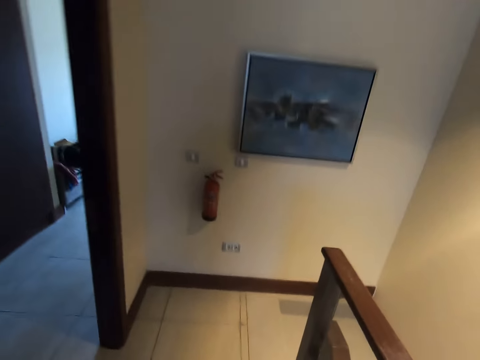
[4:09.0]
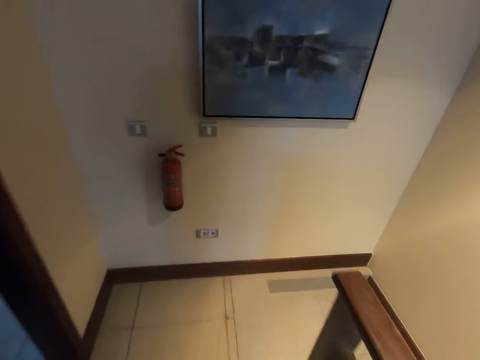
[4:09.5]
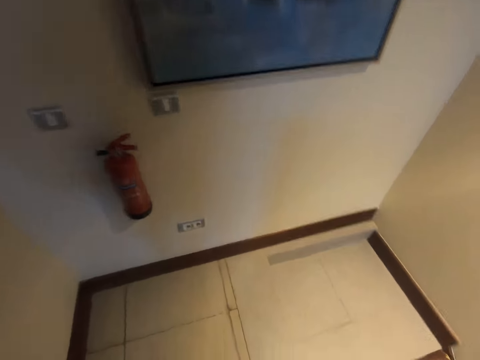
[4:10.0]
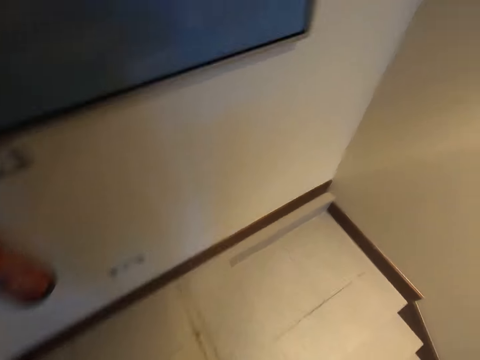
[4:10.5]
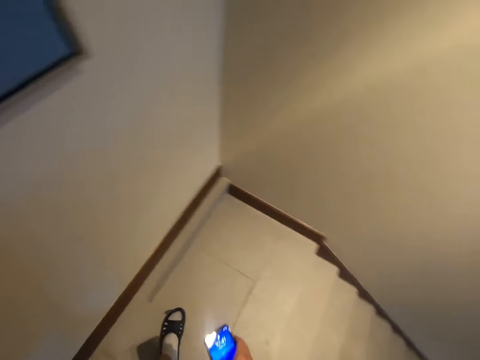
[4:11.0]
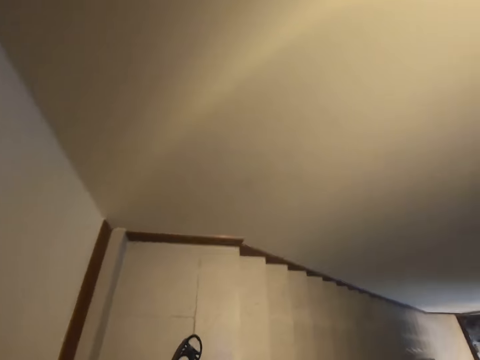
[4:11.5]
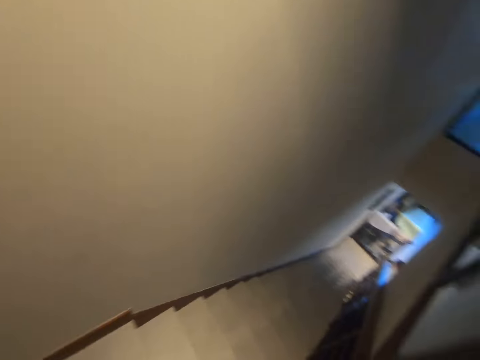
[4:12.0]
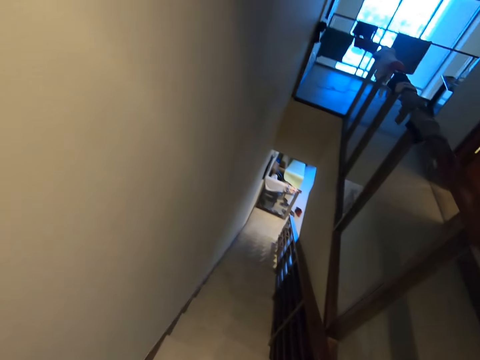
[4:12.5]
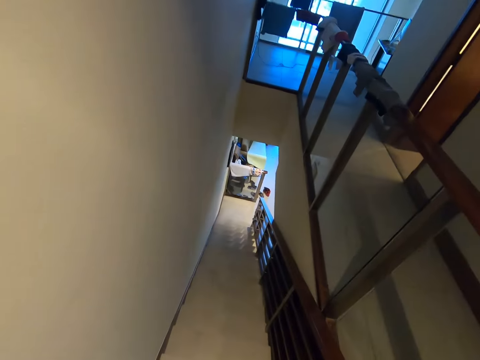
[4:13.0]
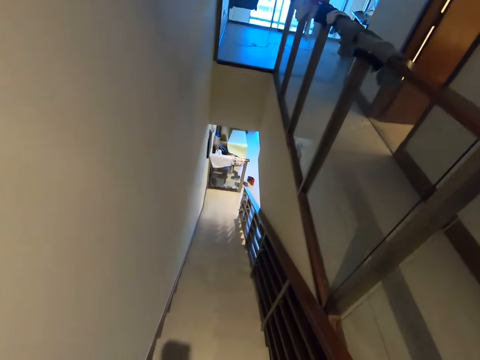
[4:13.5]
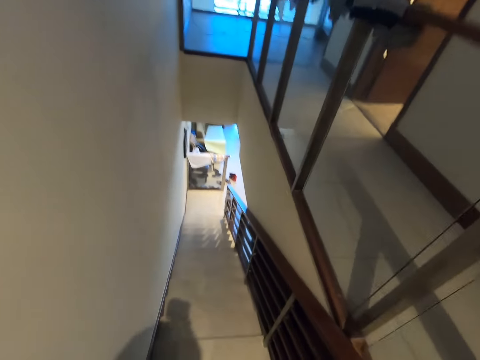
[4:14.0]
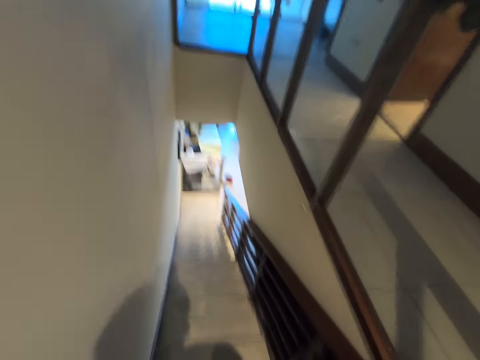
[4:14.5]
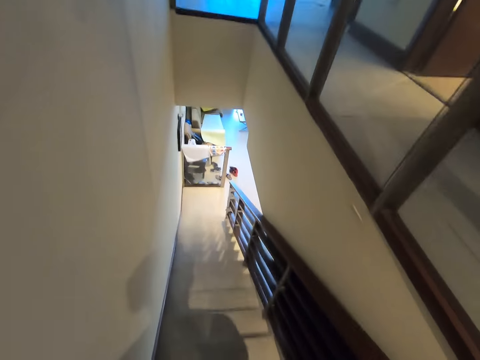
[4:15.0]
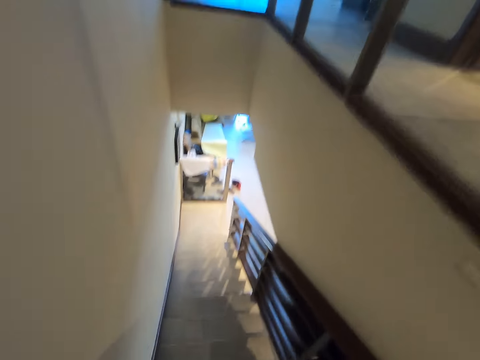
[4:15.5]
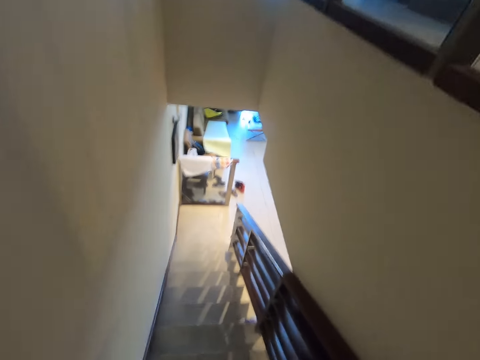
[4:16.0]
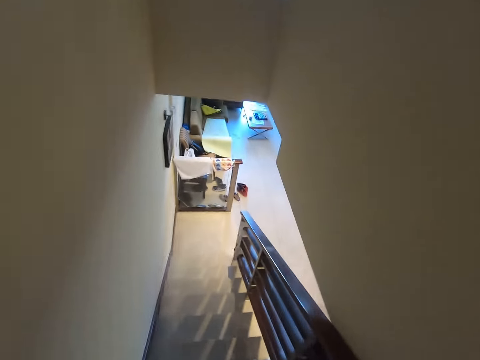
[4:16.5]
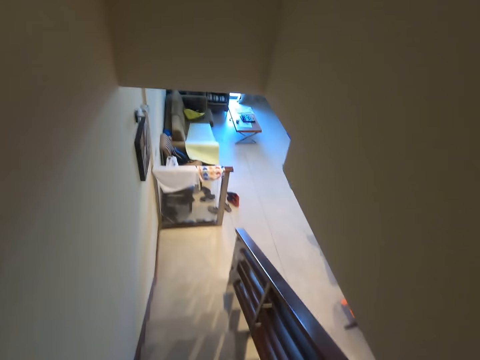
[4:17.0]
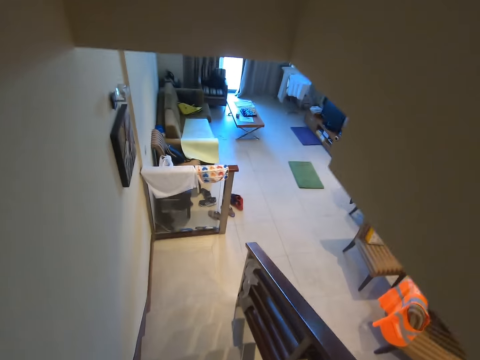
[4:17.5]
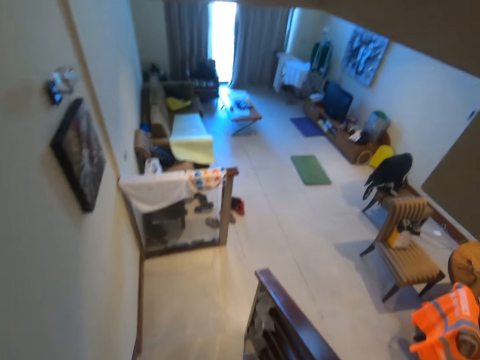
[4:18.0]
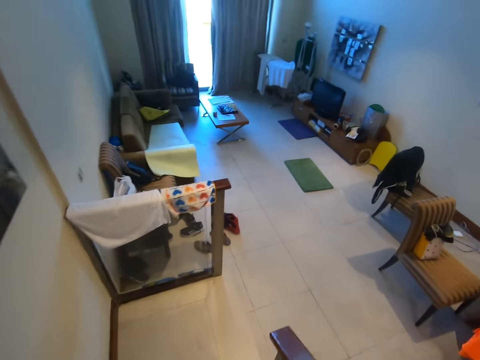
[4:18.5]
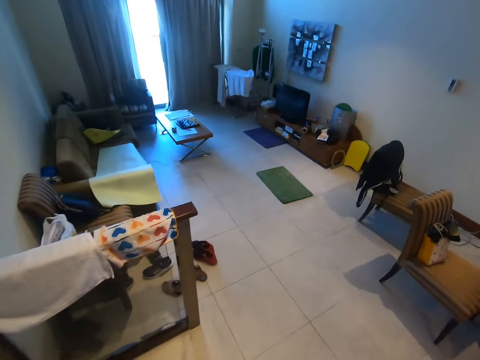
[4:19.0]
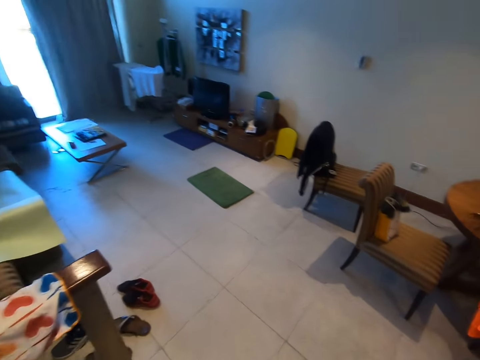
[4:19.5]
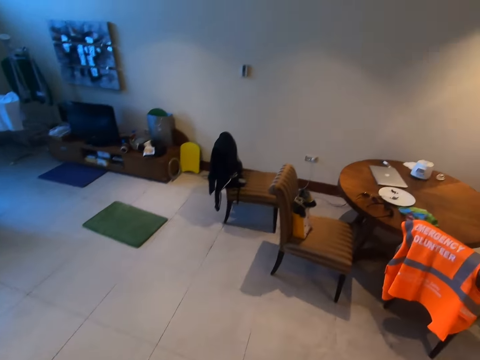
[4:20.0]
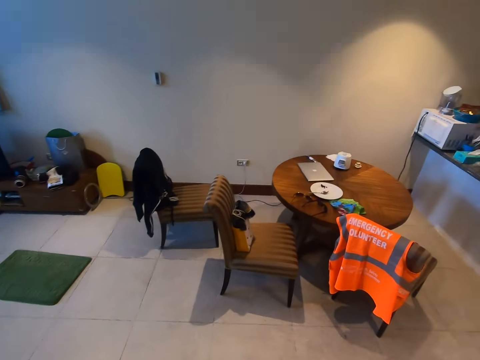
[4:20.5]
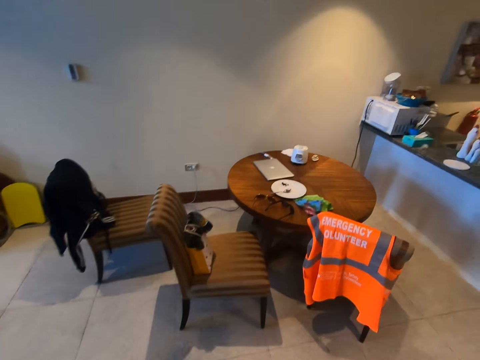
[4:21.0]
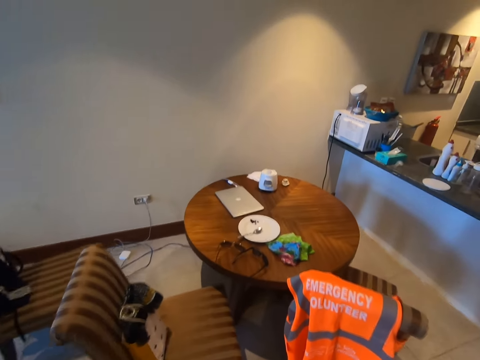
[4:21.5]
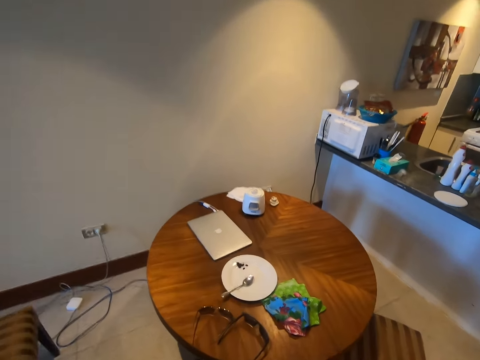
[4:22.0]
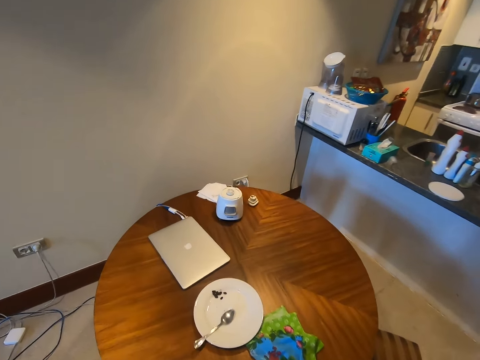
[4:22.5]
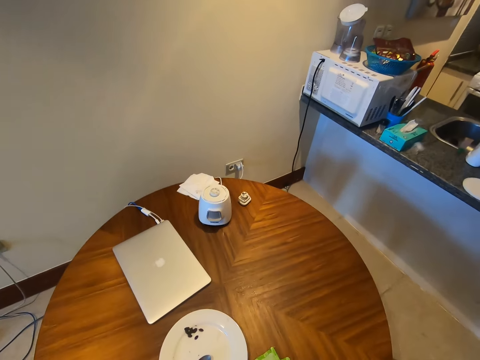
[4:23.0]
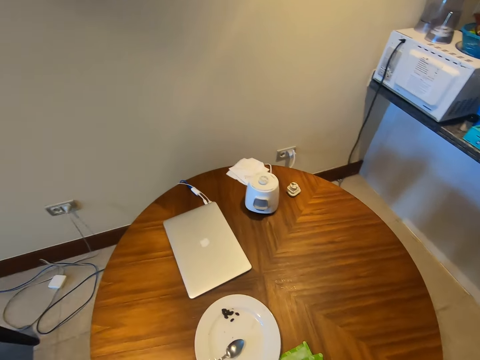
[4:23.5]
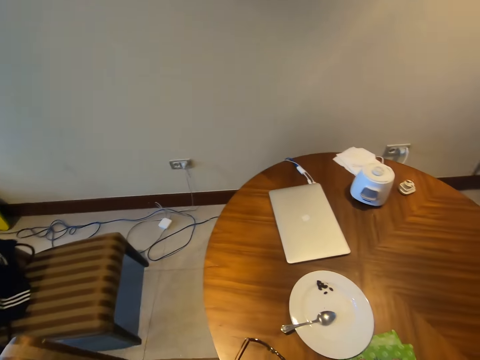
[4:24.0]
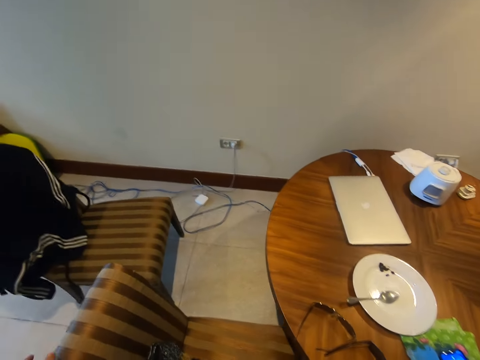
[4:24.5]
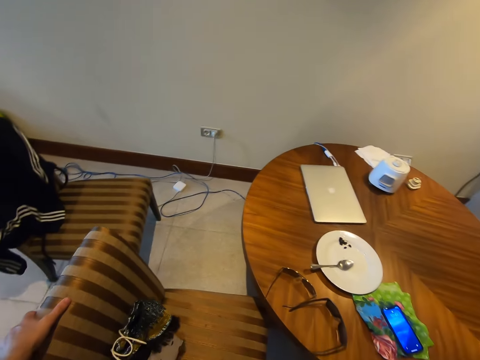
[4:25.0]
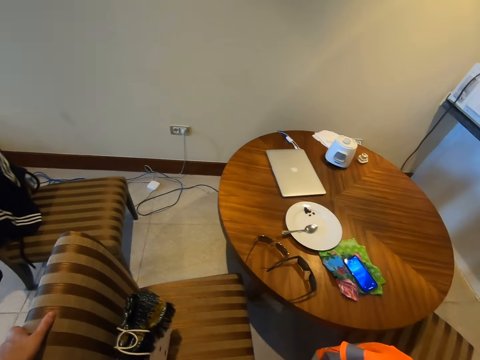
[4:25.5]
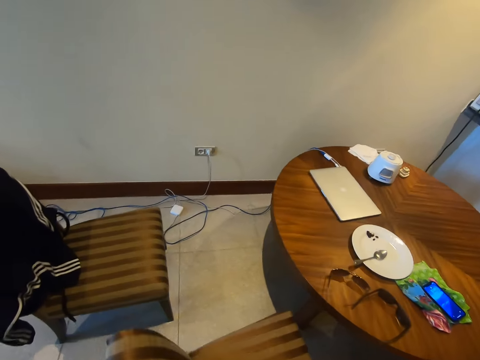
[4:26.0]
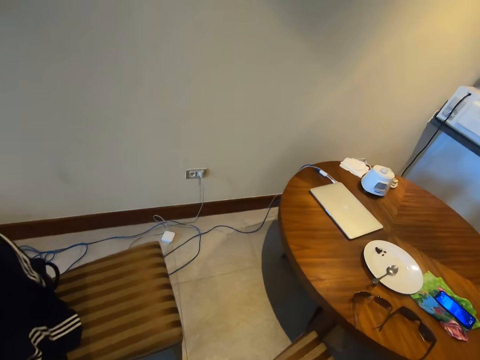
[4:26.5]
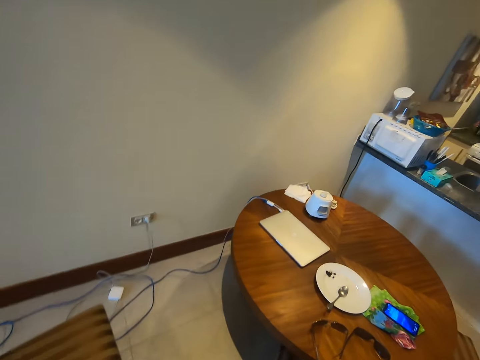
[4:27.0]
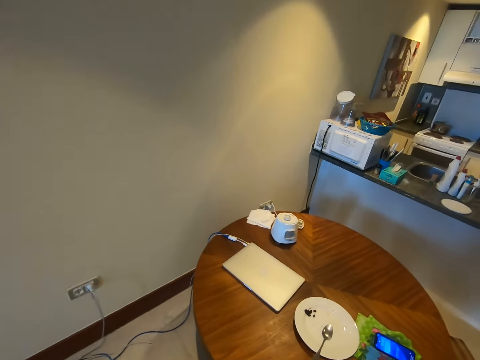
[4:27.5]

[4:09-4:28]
The camera wearer descends the staircase. They move around the room. They move a chair.

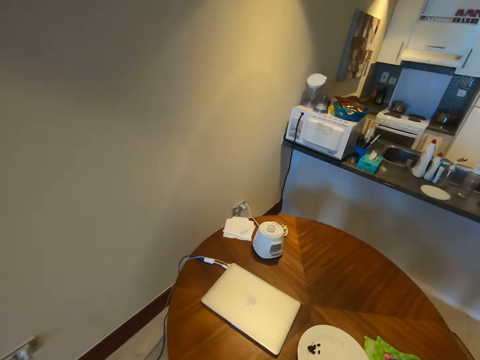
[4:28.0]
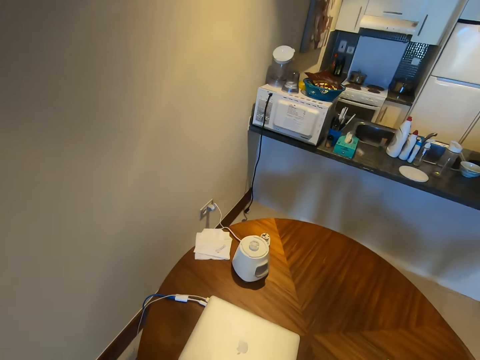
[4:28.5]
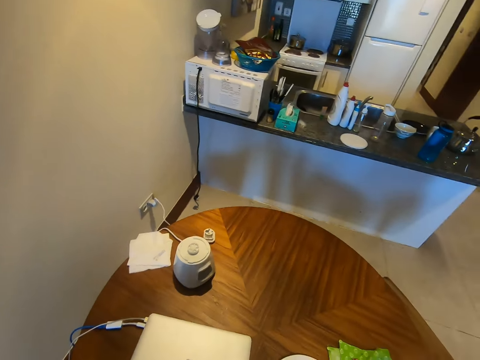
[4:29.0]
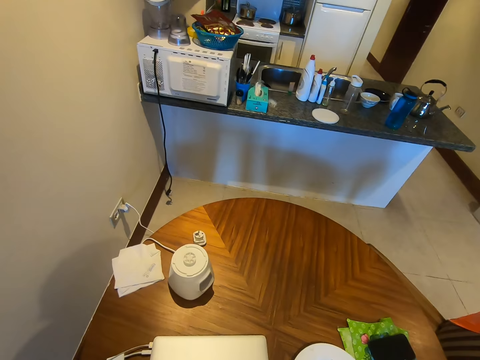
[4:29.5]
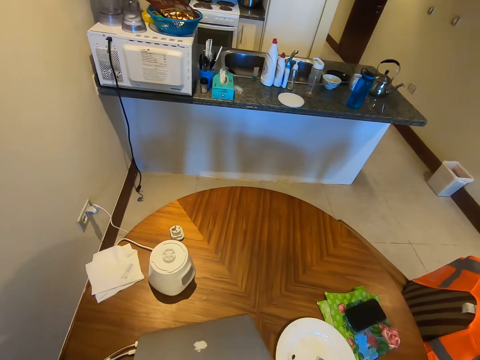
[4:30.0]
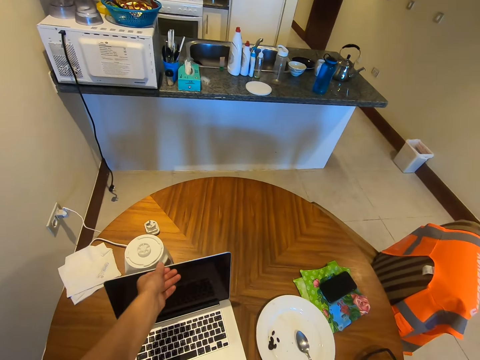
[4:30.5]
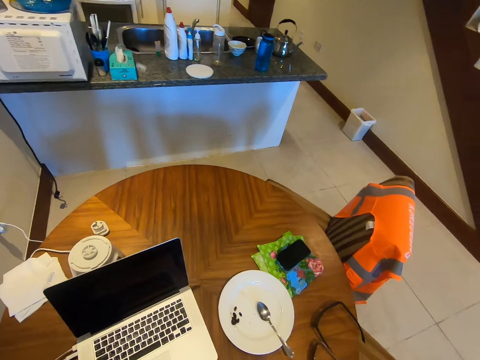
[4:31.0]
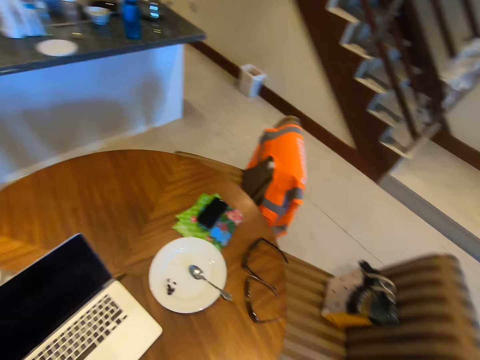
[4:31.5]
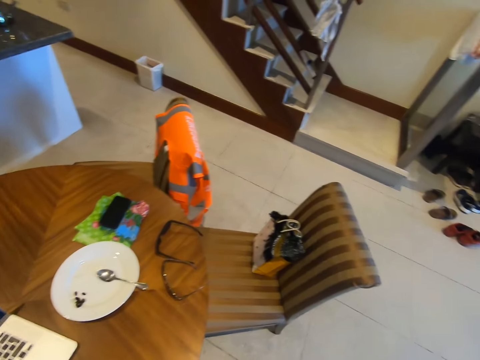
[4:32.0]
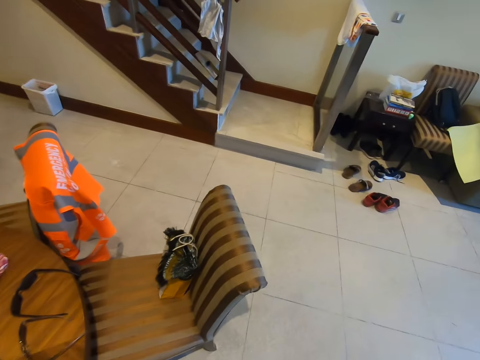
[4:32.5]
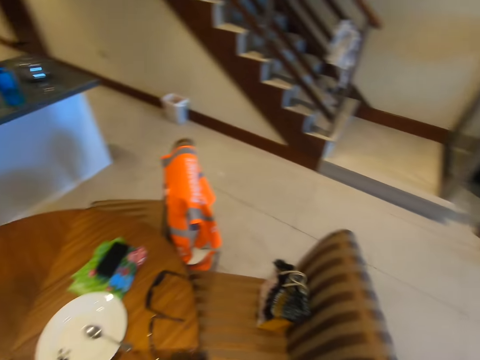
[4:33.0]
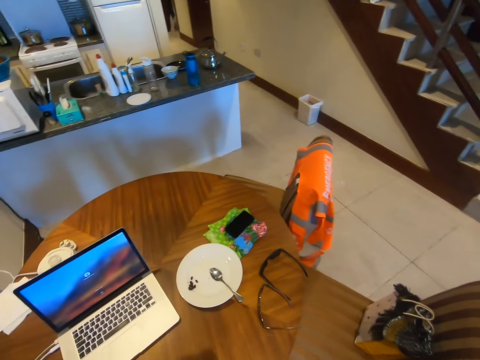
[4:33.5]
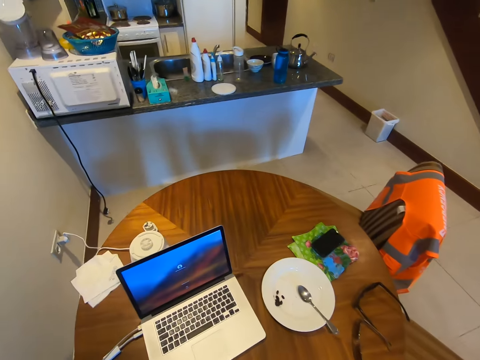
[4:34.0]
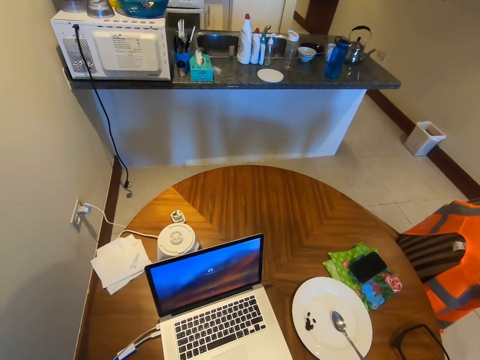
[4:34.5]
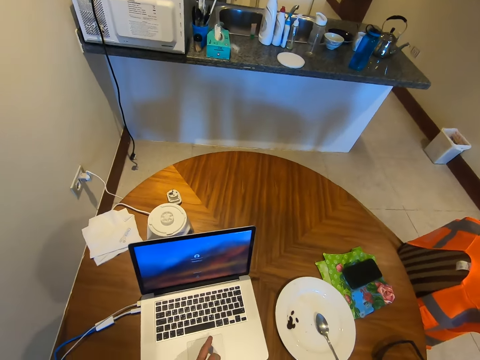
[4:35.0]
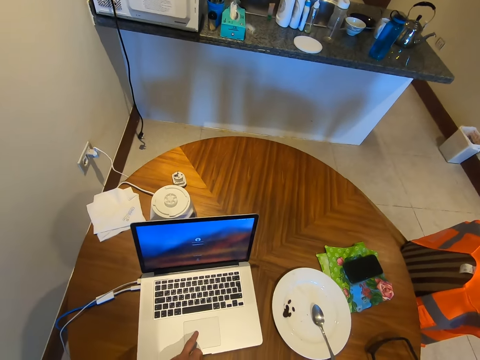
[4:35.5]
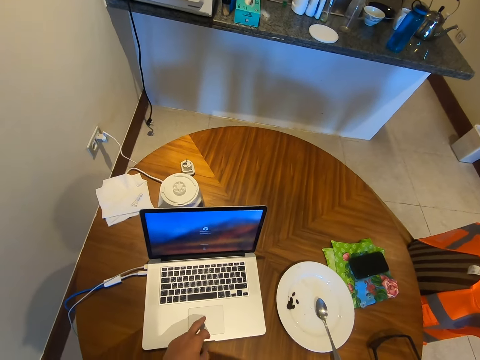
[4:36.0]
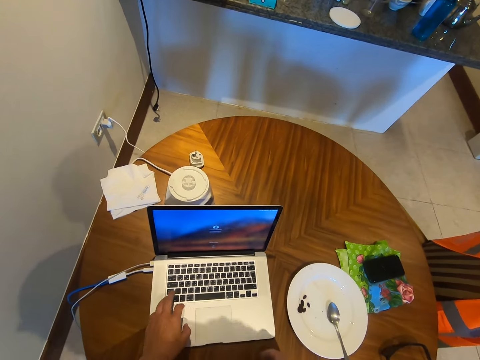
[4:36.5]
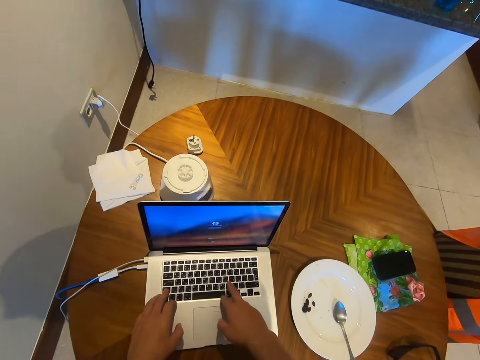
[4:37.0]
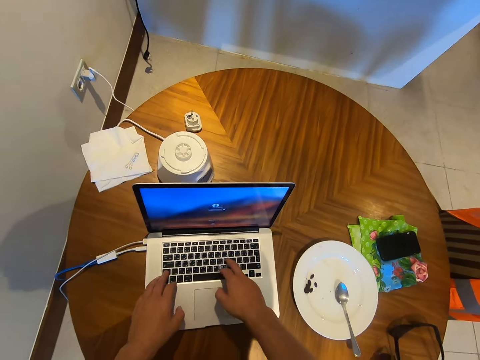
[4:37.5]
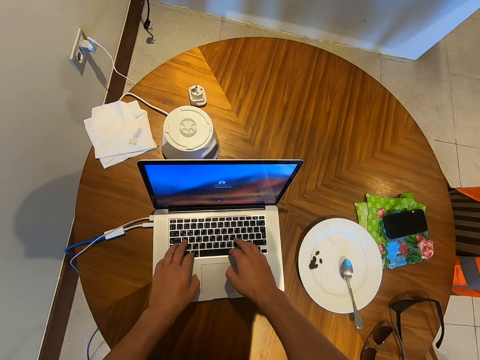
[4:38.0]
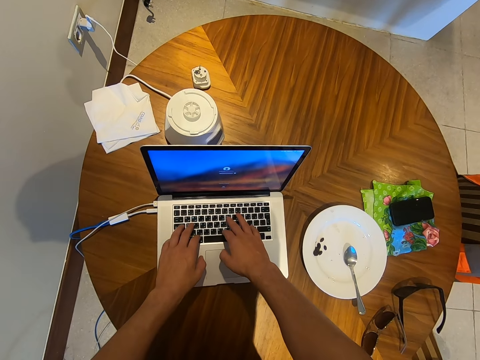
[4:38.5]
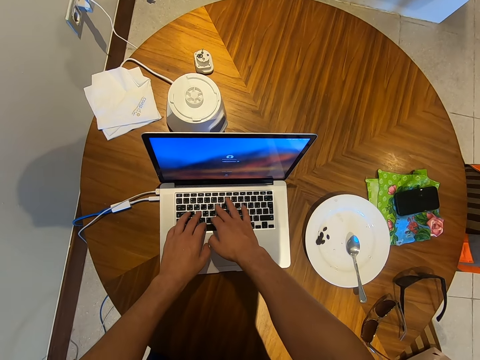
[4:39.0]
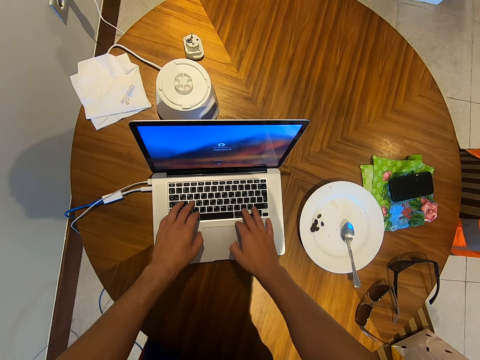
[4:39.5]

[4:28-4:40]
The camera wearer opens the laptop. They type on the laptop. They look around the house. They use the laptop.
